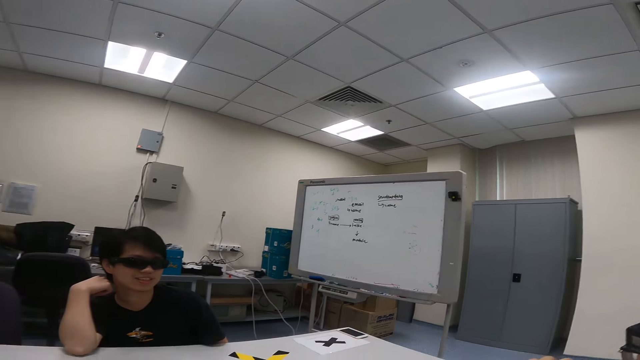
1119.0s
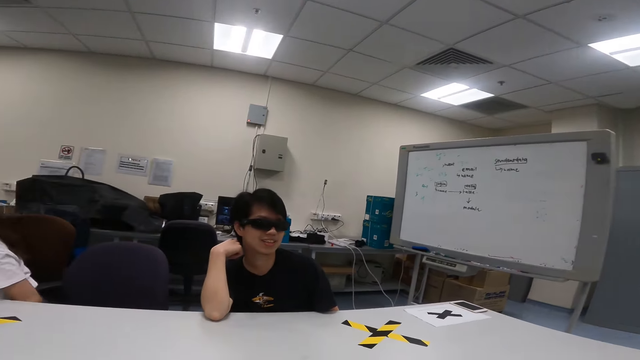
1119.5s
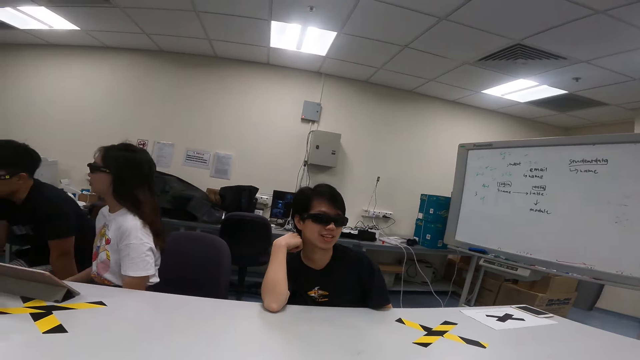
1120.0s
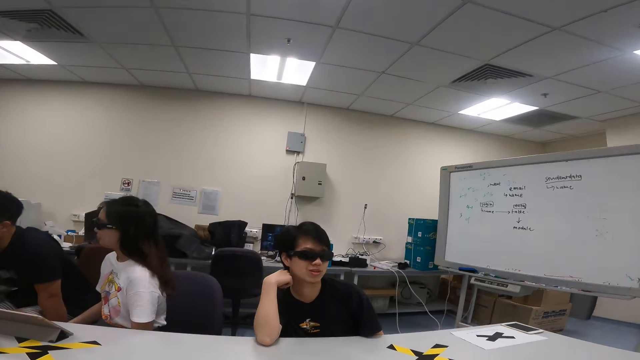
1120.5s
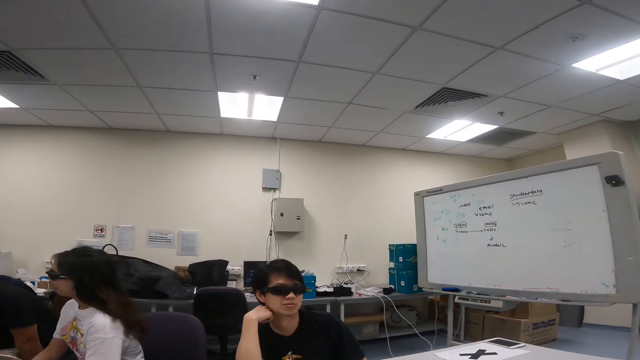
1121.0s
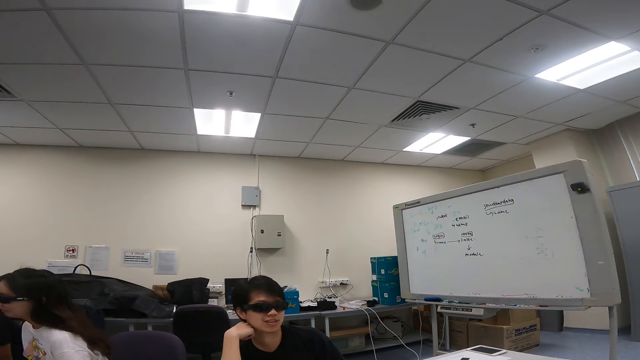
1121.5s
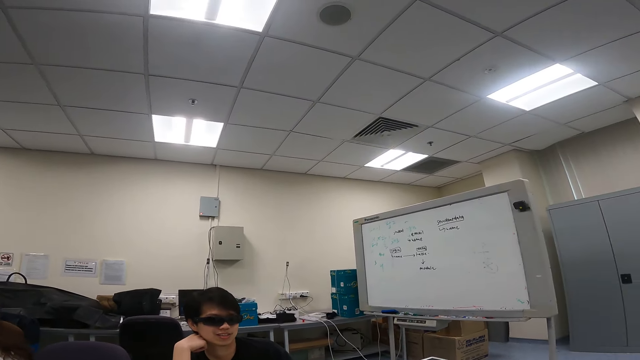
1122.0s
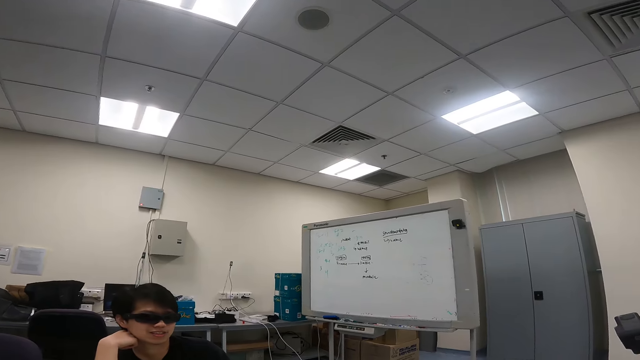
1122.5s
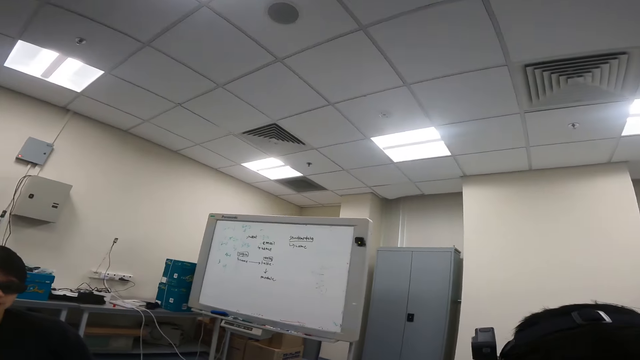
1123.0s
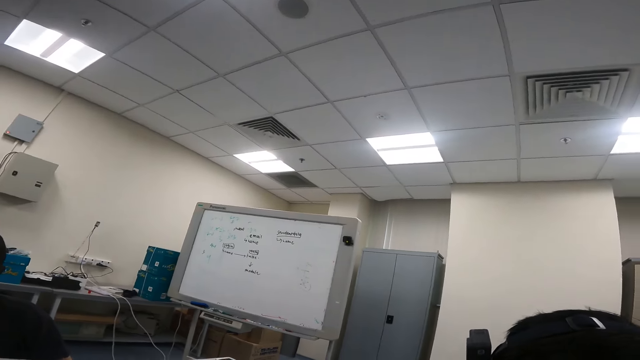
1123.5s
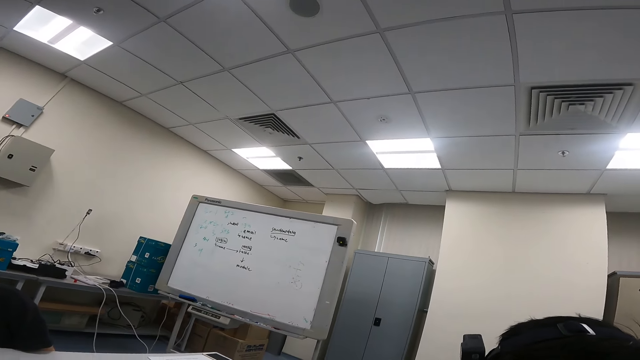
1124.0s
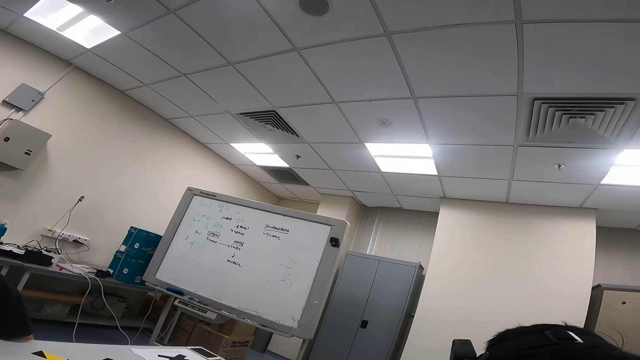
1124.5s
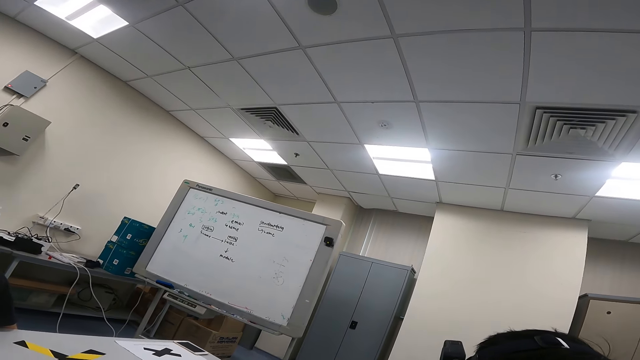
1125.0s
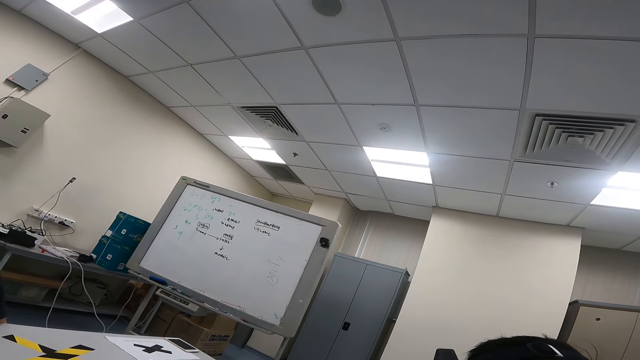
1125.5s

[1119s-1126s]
A man dialogs with another man.

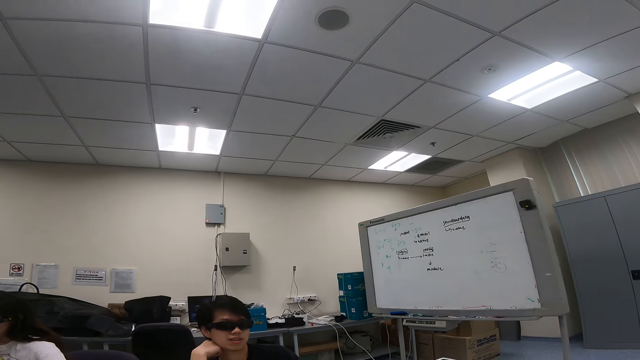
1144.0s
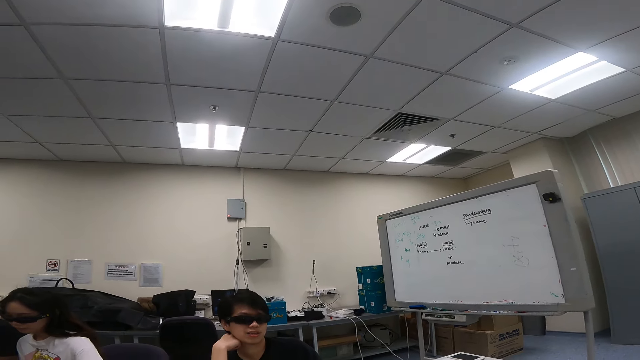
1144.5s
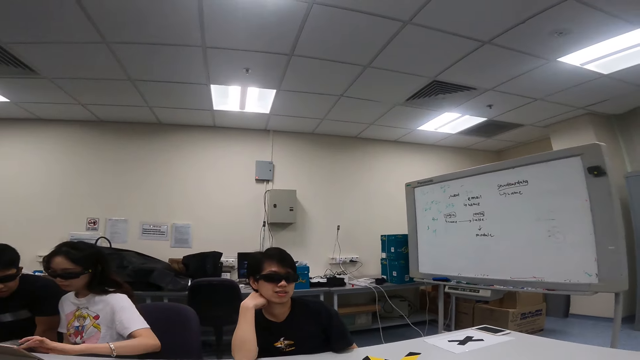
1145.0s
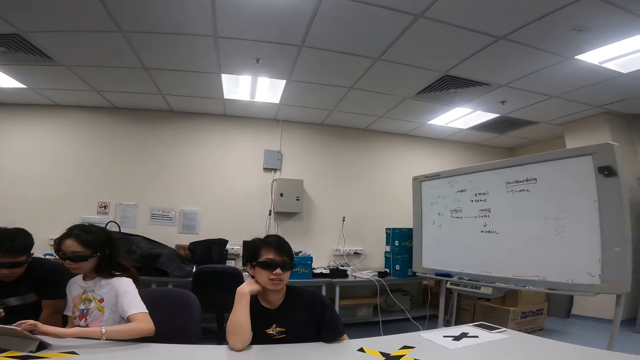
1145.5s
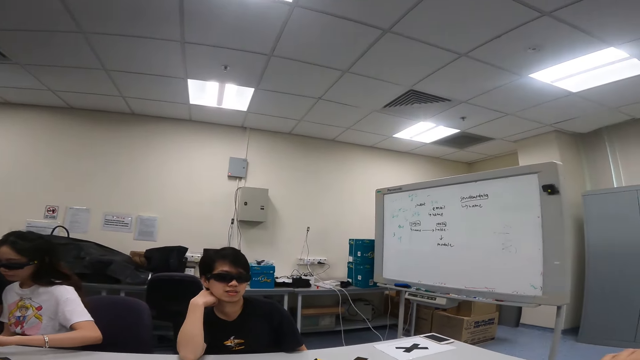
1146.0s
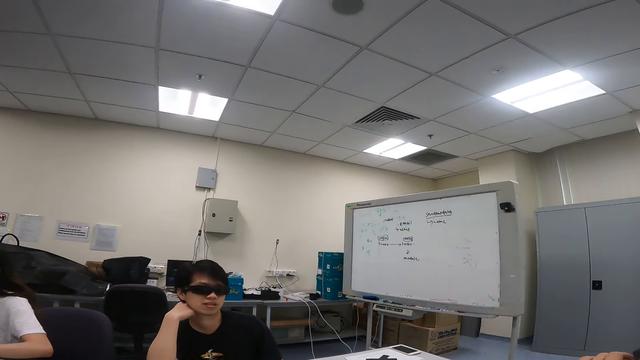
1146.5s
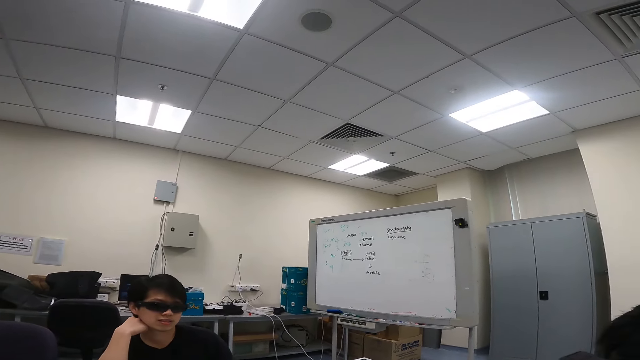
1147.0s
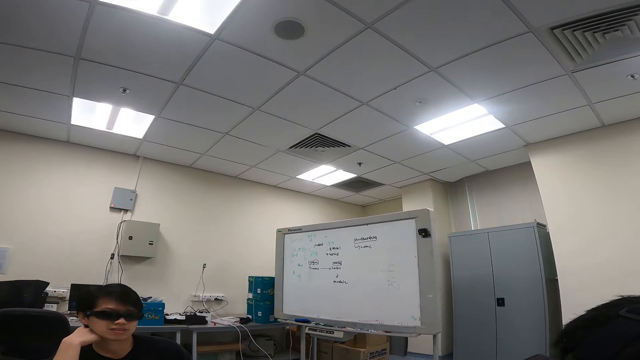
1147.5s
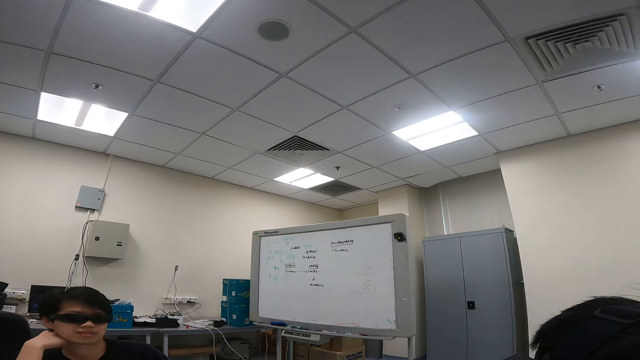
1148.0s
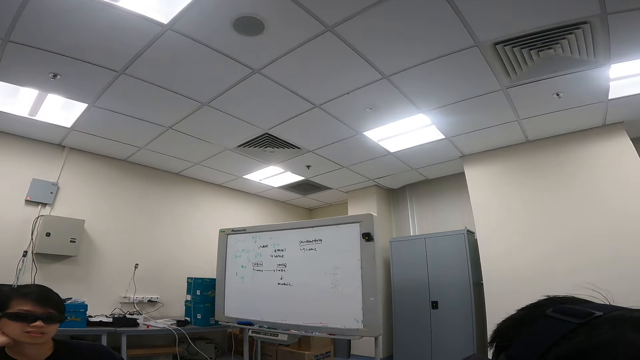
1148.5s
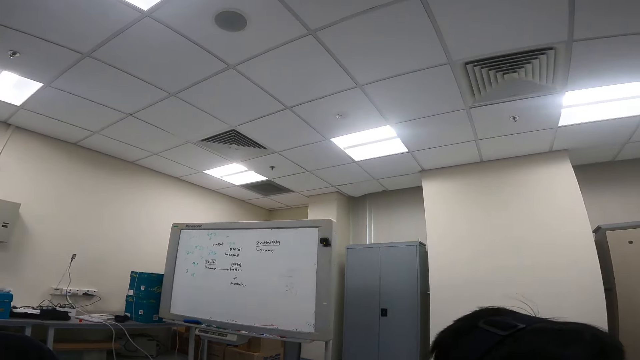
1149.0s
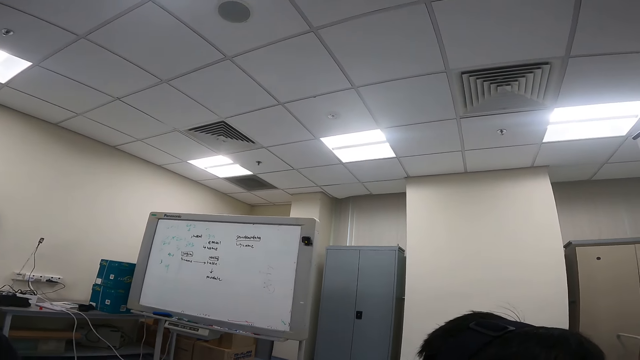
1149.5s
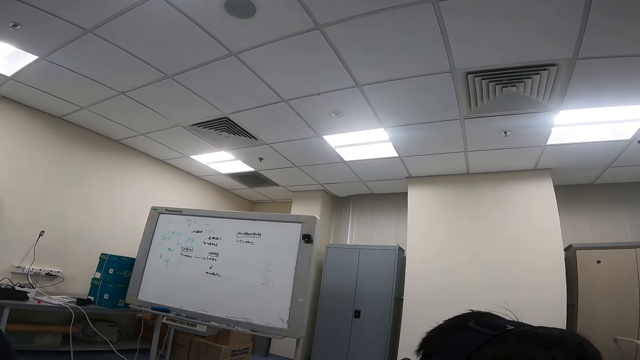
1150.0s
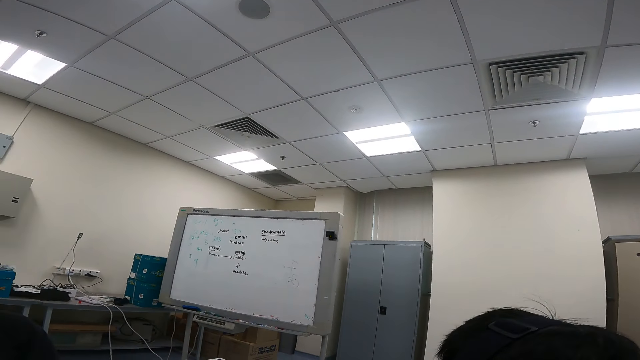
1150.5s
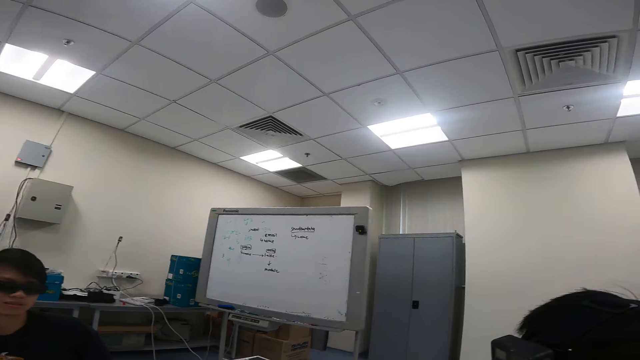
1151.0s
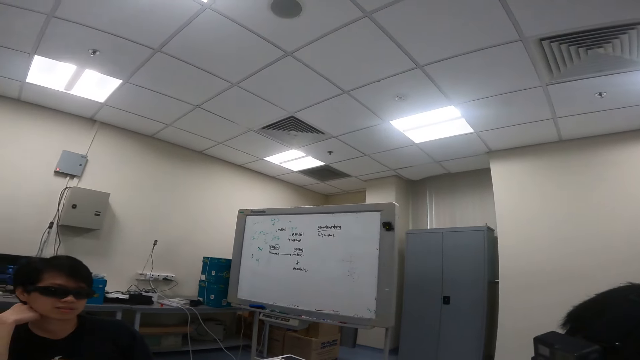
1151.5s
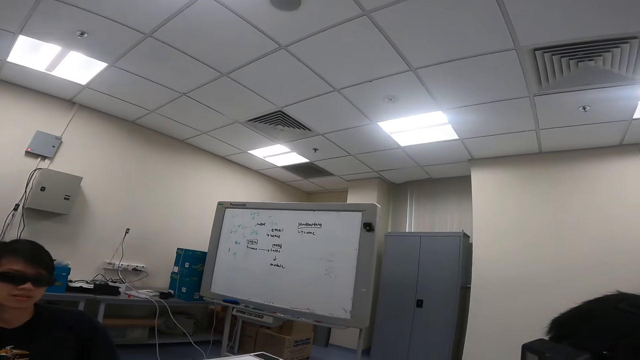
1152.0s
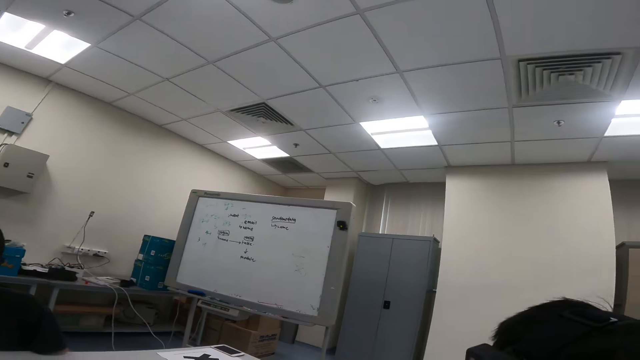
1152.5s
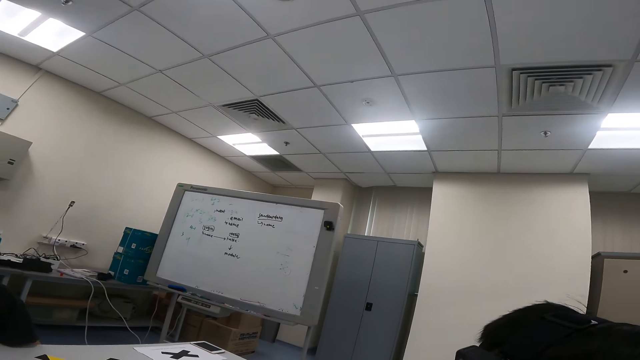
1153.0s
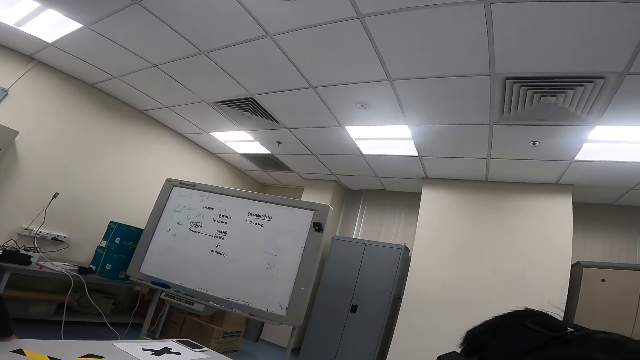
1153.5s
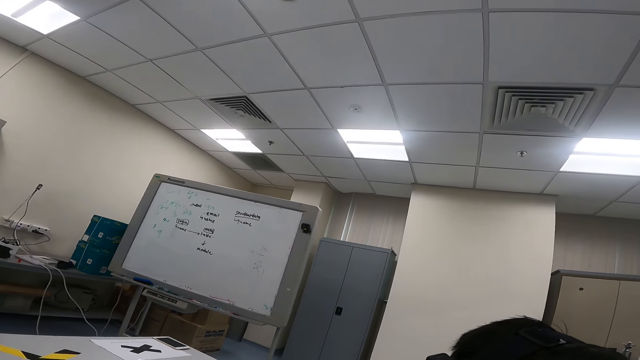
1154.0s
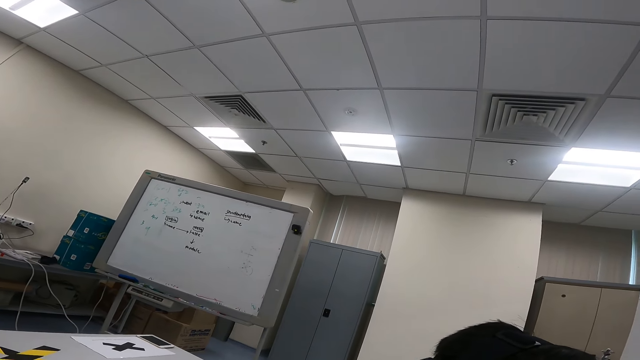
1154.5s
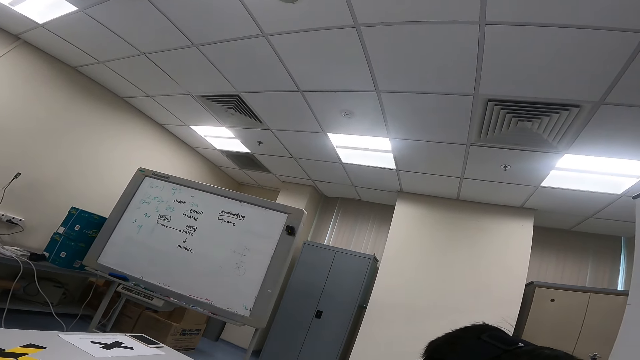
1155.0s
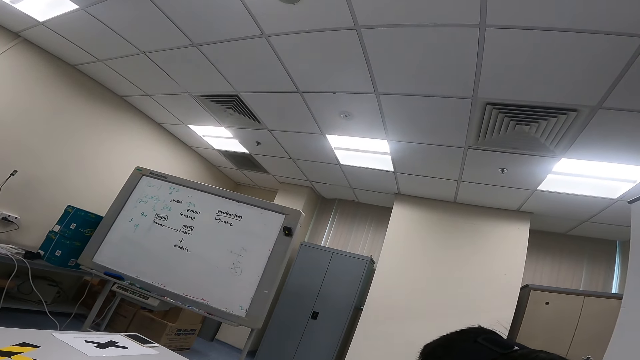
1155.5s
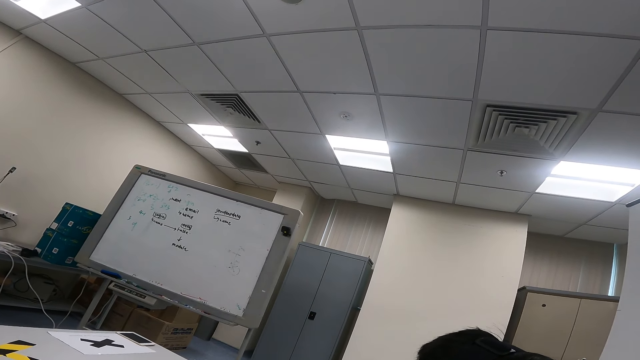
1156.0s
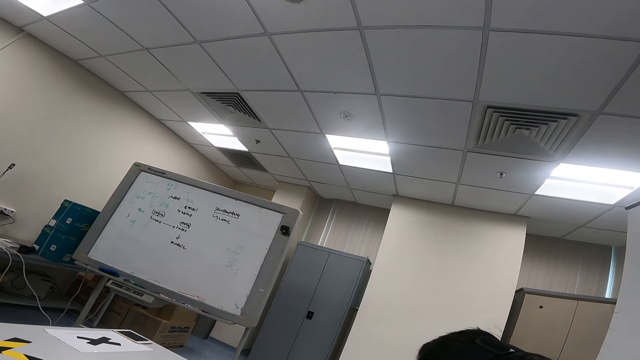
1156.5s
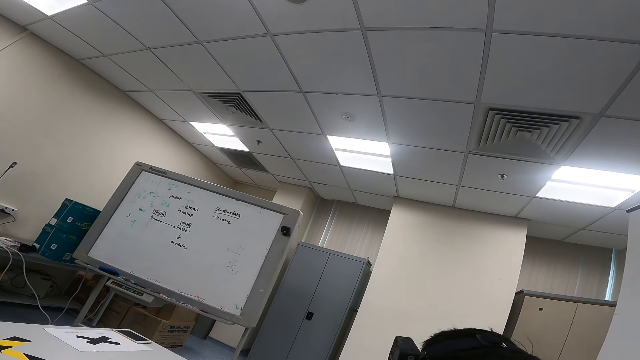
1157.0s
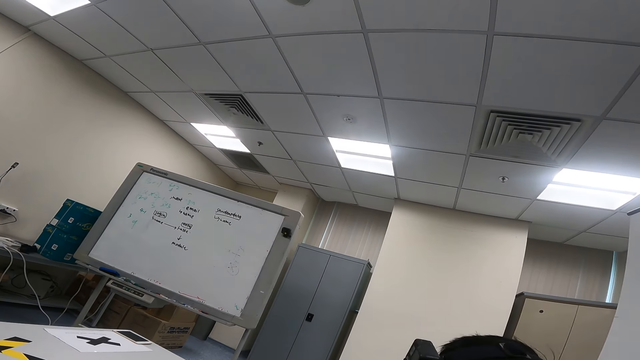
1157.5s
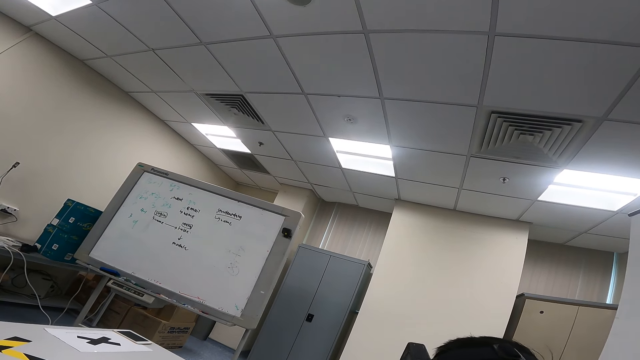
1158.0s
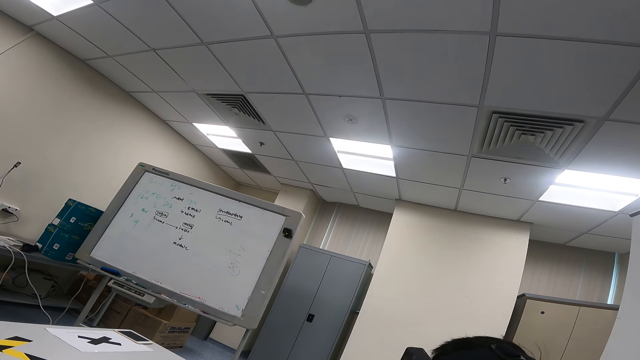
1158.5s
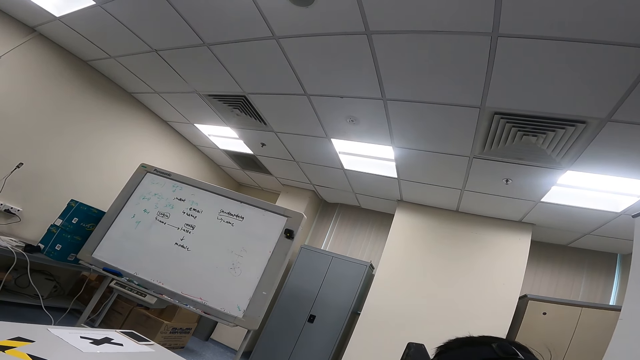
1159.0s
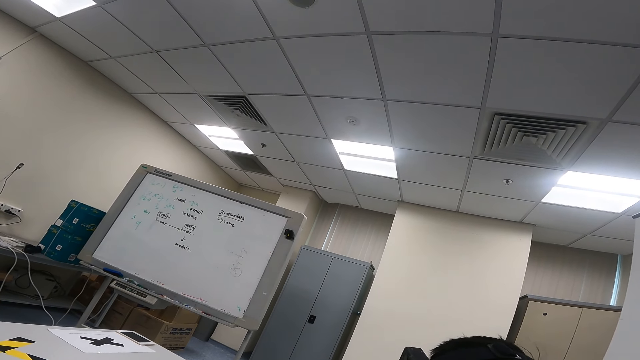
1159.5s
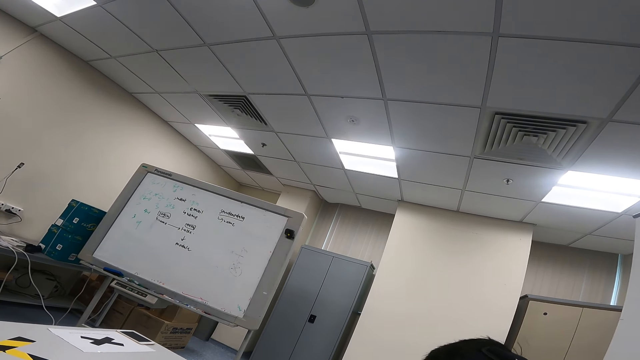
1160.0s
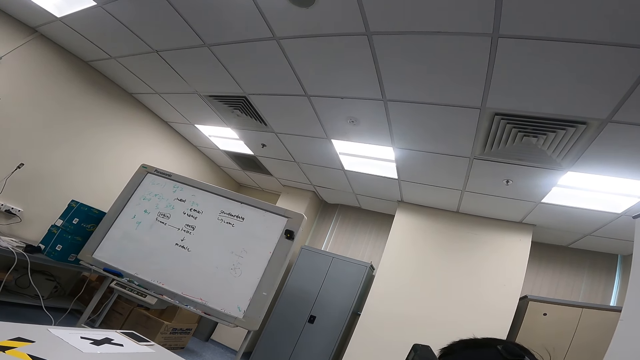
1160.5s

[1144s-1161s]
The camera wearer dialogs with a man.
